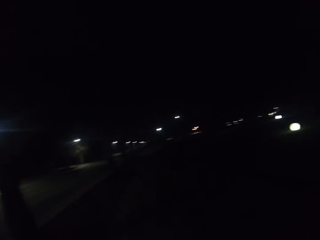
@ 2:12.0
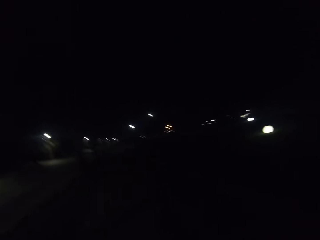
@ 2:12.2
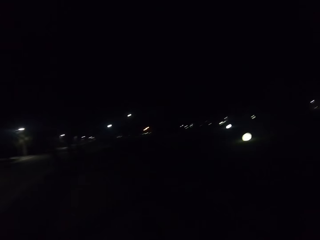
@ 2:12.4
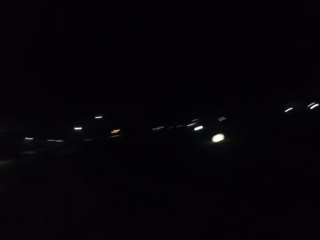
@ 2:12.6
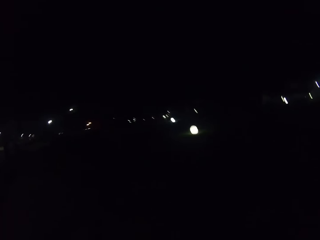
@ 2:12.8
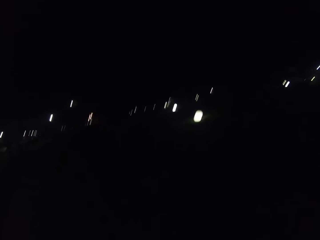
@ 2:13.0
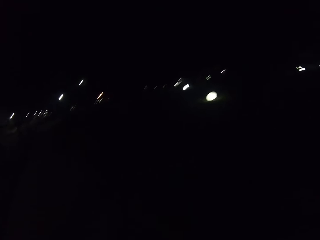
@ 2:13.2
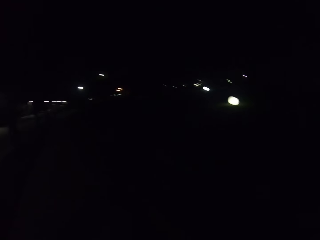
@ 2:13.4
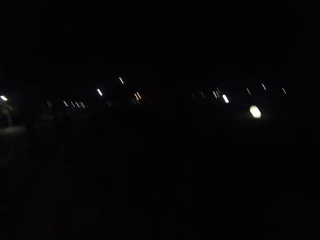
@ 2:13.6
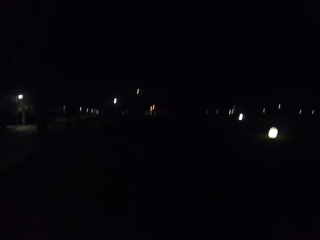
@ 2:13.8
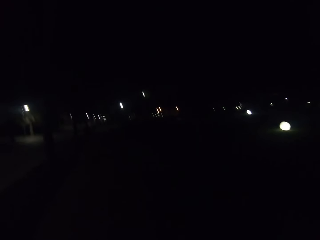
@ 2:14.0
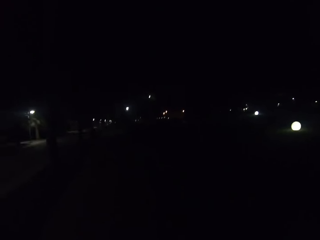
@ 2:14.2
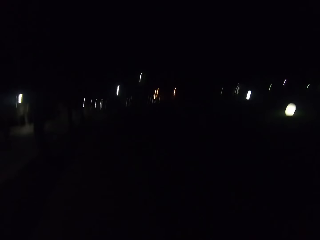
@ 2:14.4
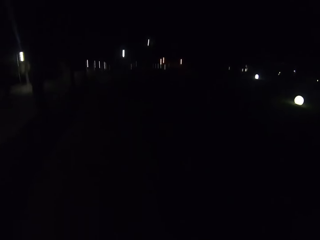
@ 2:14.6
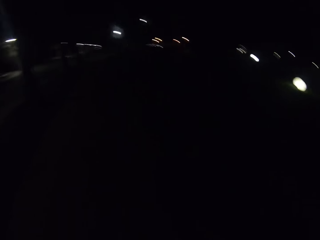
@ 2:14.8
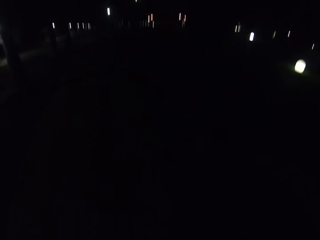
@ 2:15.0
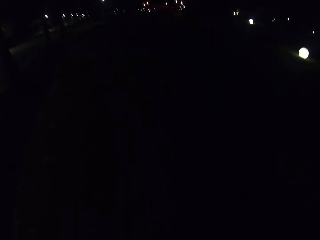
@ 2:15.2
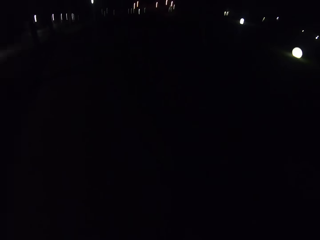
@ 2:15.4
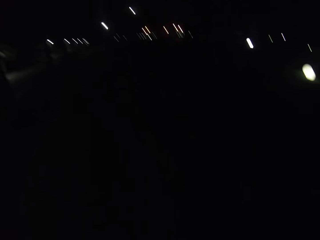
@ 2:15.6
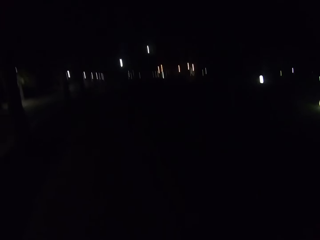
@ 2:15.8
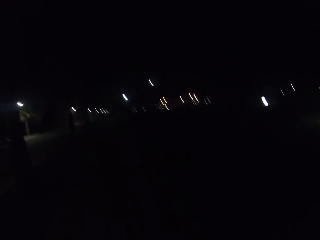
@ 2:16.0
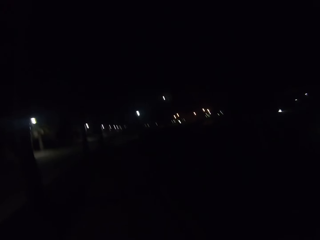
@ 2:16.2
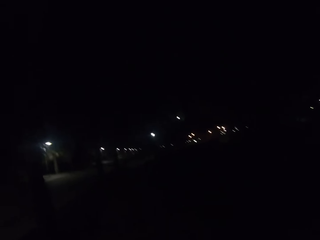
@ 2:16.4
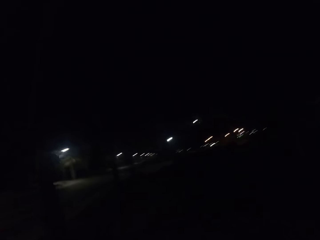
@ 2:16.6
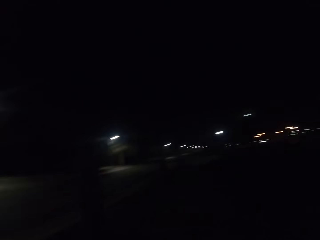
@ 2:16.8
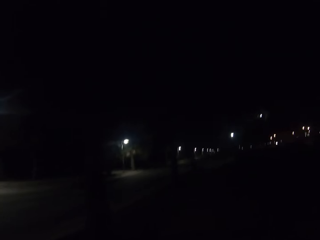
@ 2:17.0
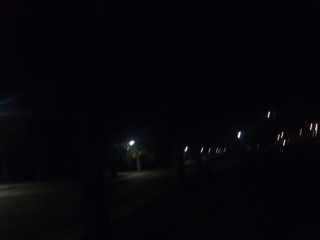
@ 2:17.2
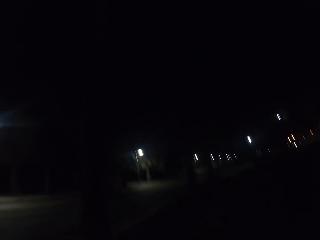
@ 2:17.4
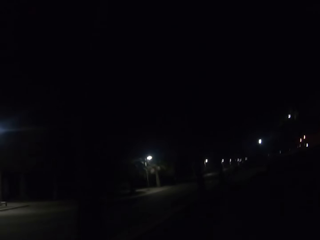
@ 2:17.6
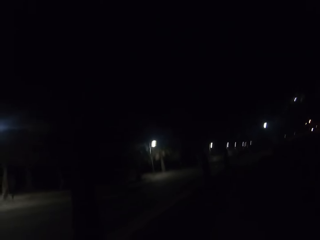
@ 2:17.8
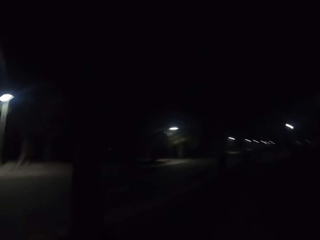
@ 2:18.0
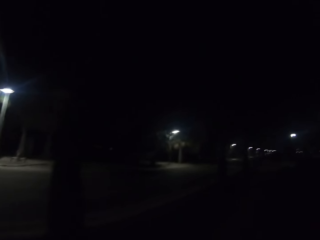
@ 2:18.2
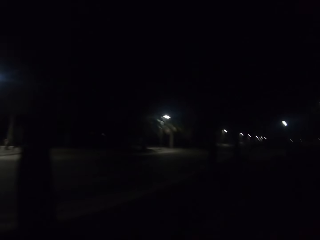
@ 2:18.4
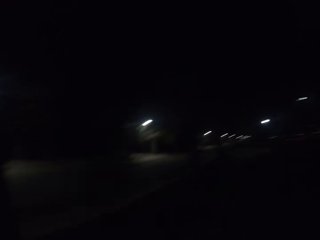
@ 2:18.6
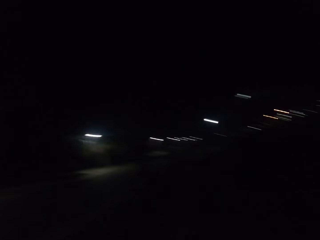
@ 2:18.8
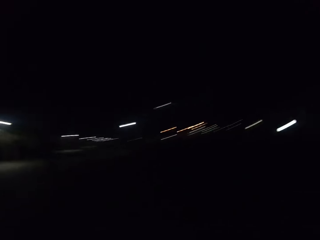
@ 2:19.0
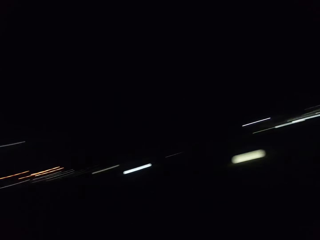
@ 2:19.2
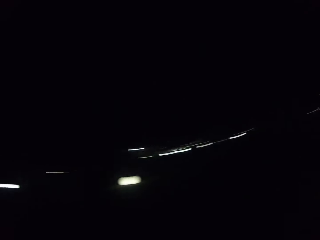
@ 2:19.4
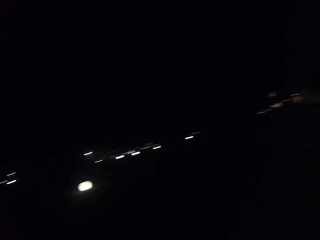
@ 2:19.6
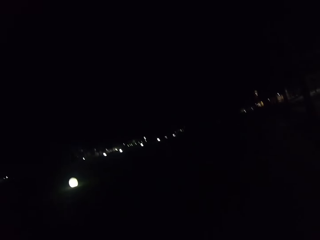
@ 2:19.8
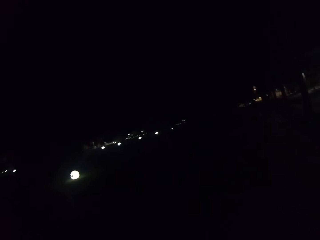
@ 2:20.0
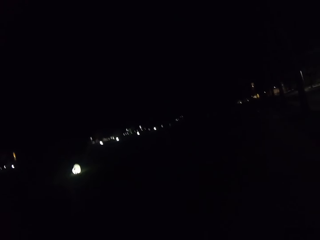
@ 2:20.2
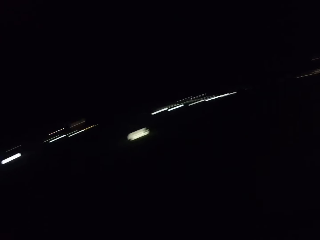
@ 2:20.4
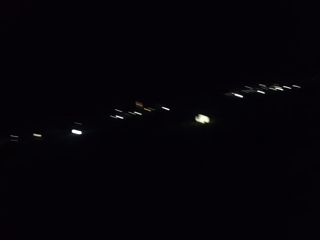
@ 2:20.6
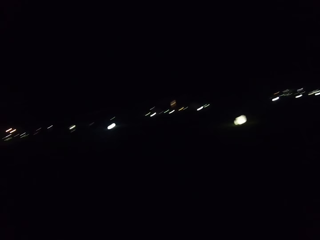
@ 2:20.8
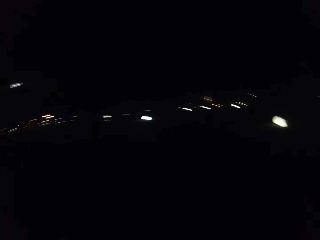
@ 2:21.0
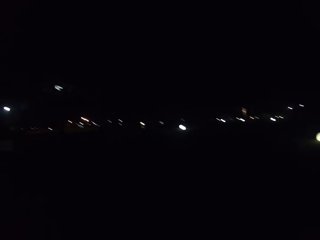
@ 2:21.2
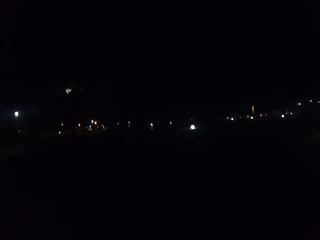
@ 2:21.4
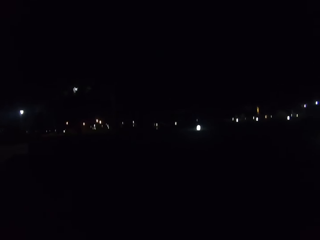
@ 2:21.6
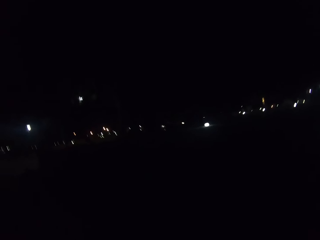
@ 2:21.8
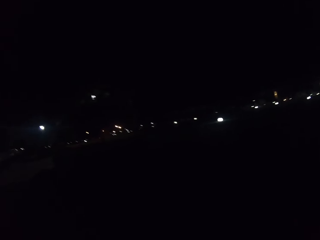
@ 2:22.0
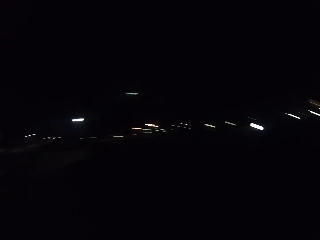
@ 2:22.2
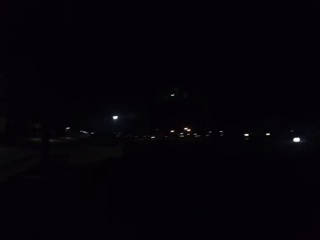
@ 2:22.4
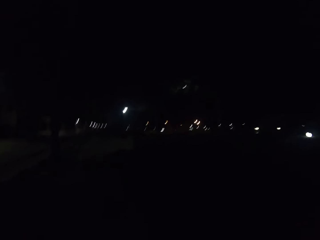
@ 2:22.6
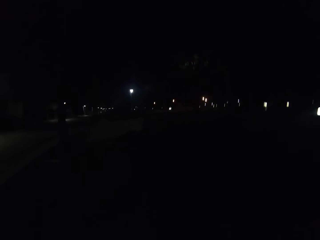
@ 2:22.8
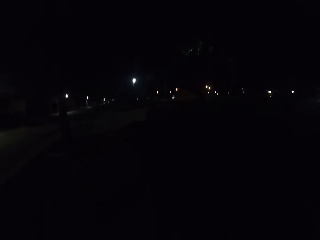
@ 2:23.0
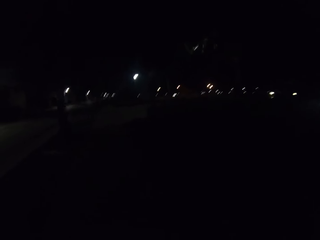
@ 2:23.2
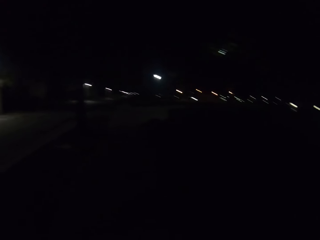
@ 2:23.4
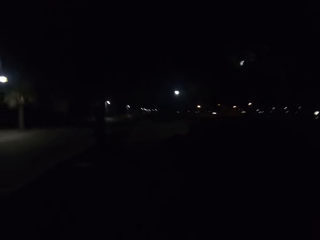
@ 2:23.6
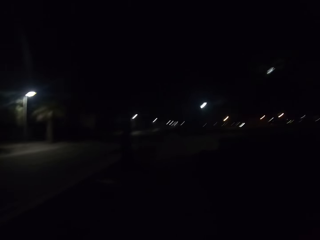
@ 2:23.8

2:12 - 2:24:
The camera wearer walks on the sidewalk. They look around.

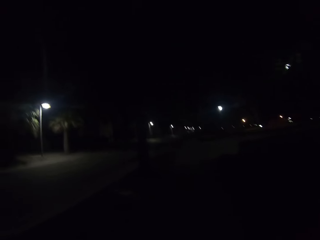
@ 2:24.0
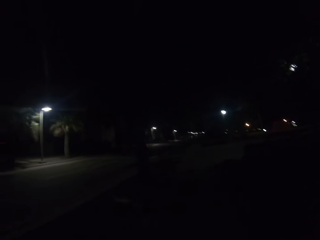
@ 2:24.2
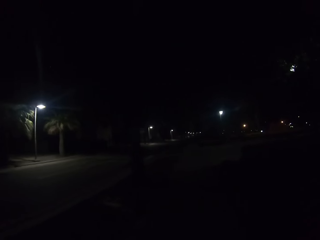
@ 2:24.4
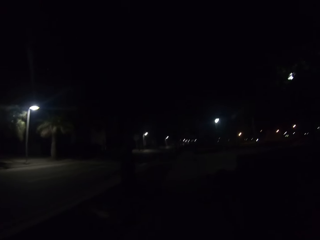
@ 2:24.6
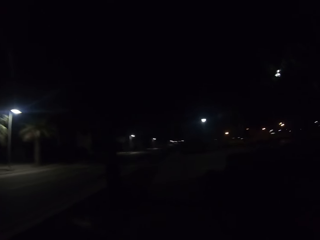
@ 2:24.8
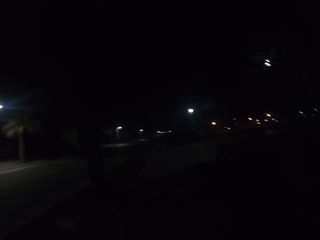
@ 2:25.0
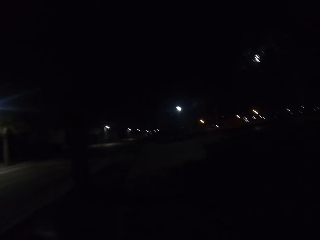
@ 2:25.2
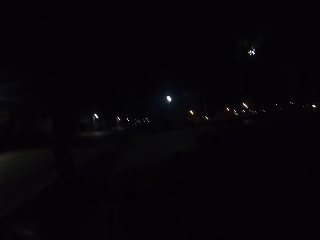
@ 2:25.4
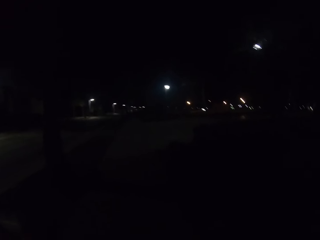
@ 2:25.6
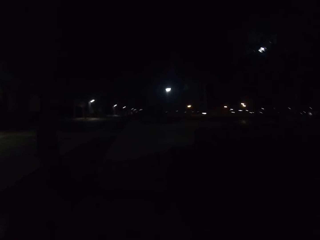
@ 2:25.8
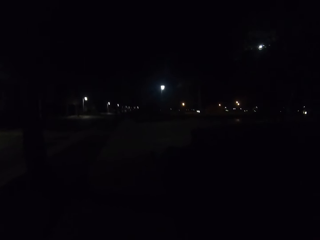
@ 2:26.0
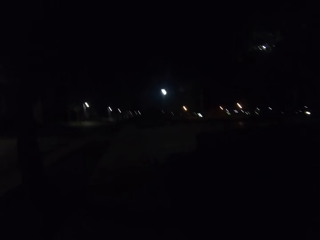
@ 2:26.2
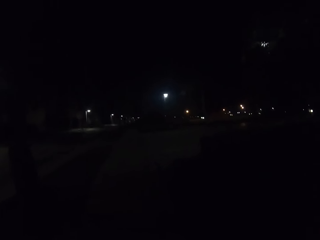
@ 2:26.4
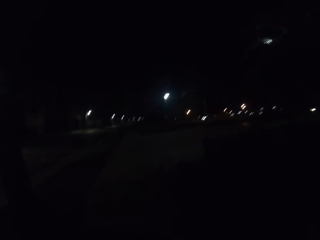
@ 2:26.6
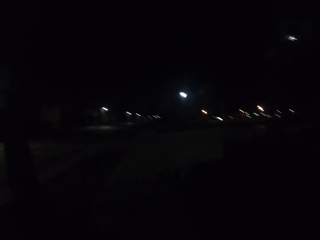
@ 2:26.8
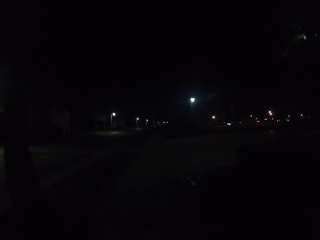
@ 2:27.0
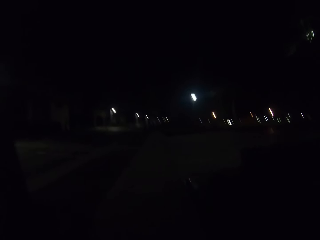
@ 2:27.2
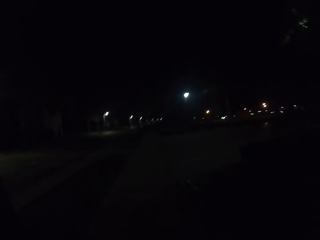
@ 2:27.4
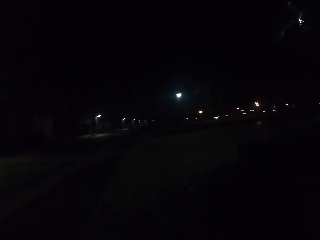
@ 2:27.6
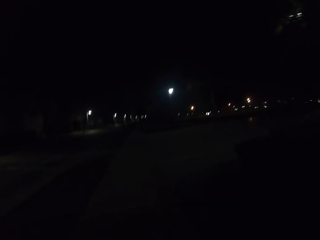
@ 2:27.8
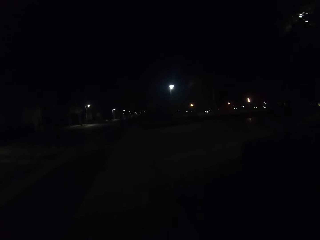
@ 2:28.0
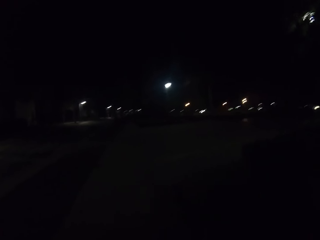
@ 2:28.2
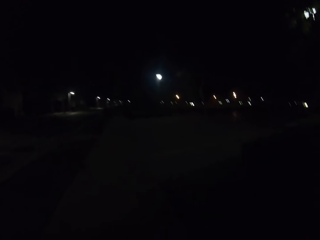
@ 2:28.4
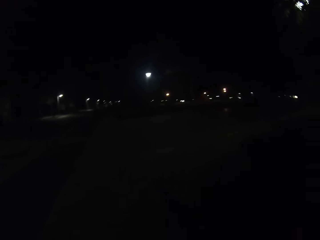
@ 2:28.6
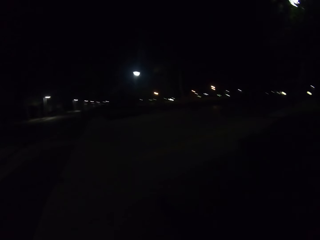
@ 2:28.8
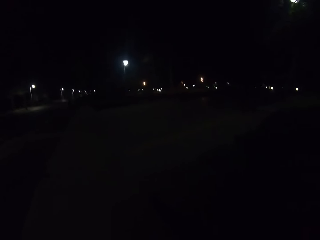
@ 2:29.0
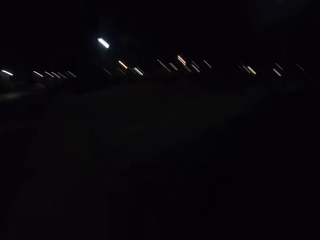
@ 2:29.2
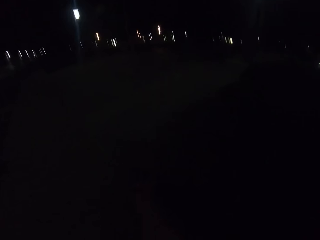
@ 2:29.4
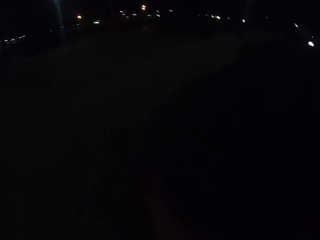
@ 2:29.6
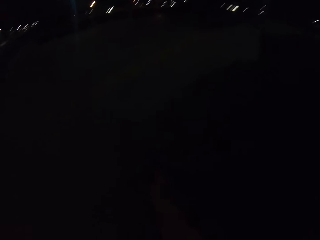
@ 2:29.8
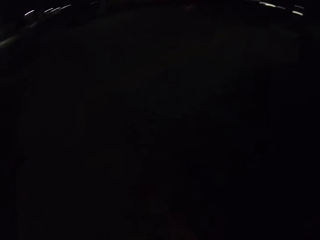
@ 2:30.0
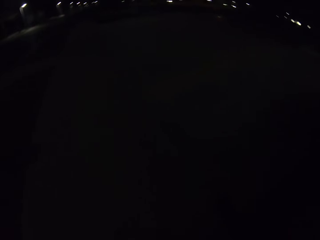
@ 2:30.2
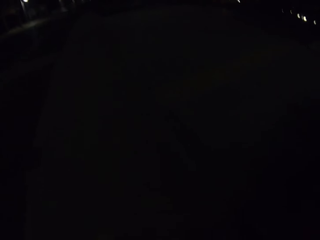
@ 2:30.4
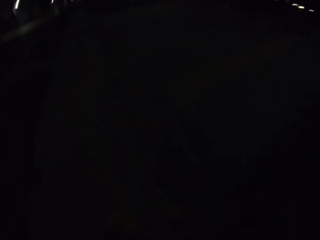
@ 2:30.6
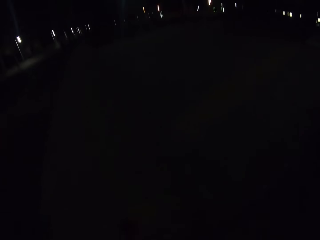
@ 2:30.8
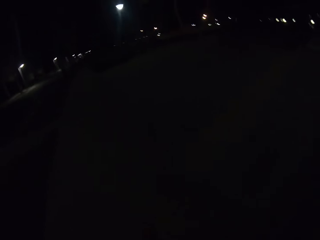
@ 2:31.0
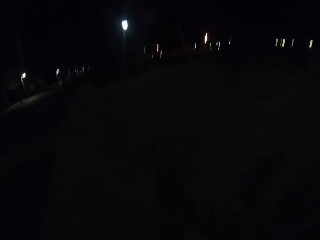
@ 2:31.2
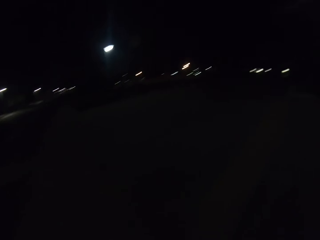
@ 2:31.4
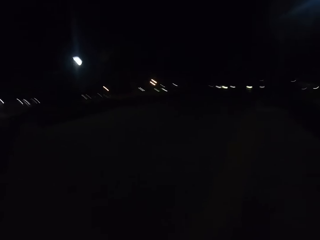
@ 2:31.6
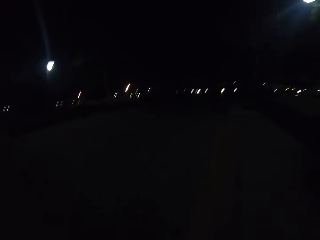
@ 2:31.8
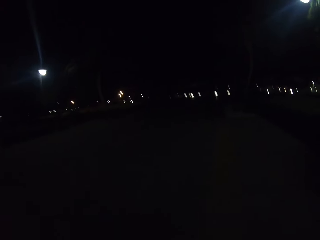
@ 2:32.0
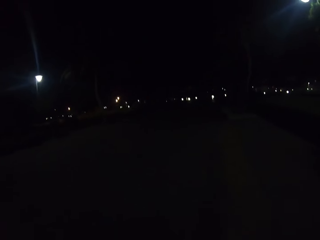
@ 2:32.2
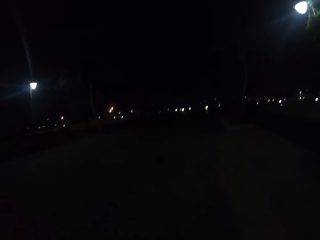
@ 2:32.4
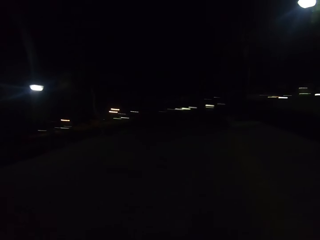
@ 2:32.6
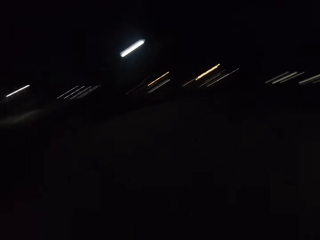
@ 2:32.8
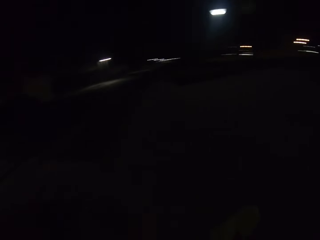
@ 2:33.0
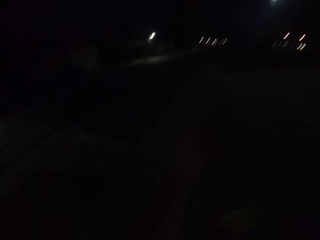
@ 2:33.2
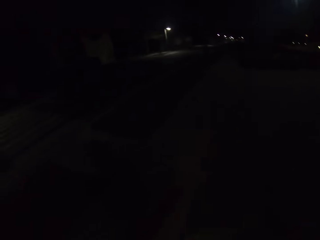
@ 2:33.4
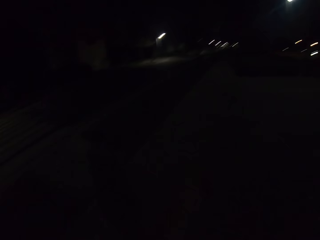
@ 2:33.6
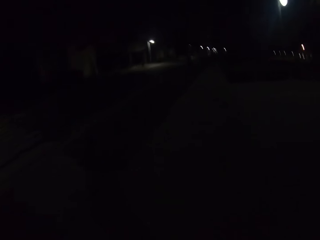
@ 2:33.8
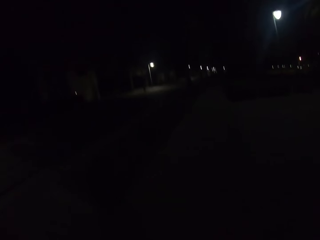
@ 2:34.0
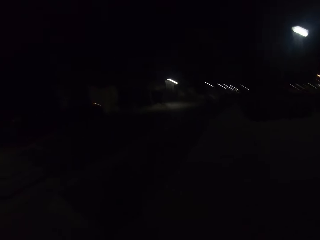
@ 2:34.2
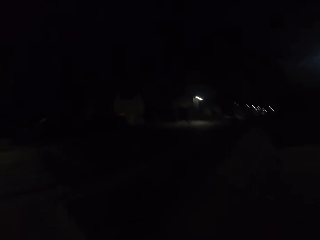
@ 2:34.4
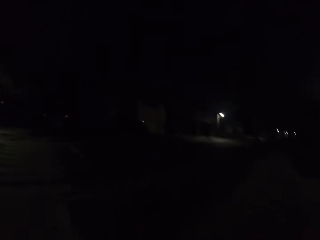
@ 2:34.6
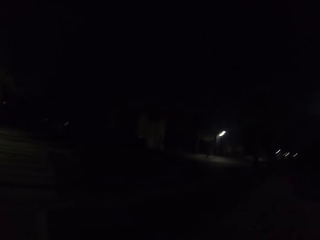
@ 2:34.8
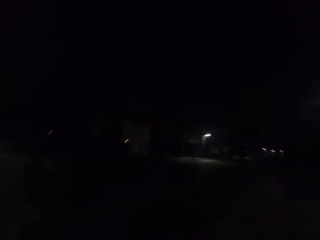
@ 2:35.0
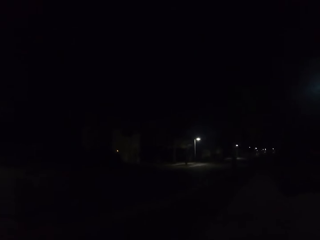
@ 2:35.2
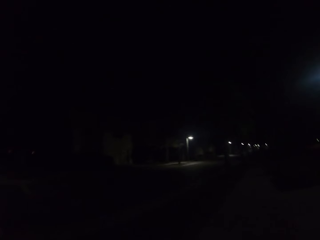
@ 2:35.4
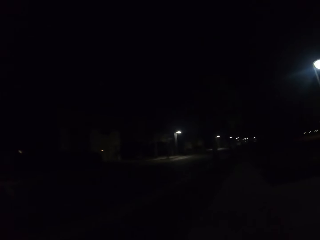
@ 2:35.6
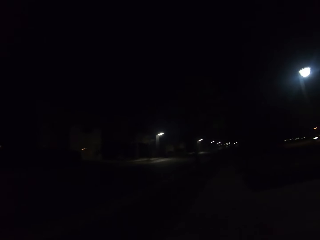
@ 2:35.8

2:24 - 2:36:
The camera wearer walks on the sidewalk. They look around.
